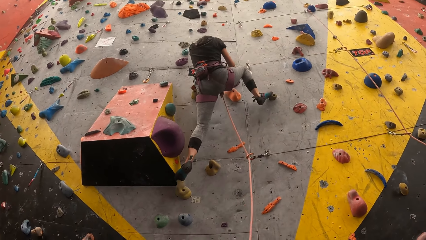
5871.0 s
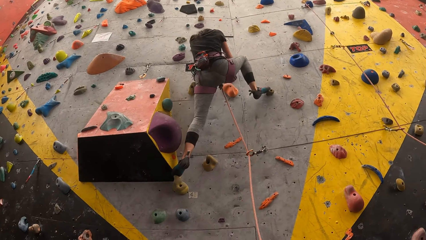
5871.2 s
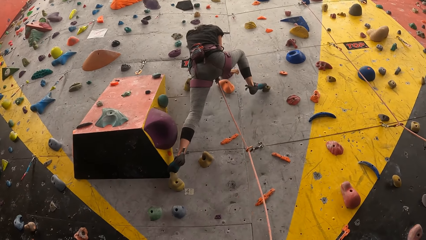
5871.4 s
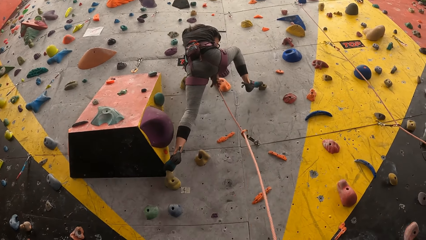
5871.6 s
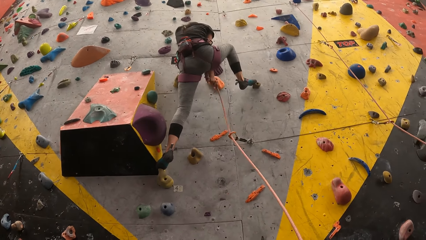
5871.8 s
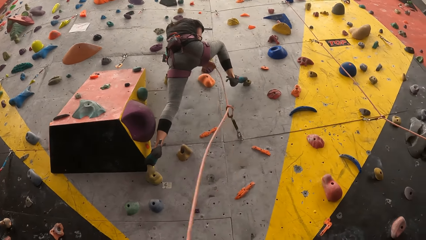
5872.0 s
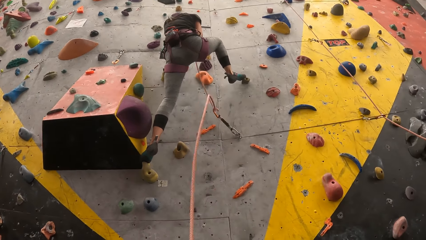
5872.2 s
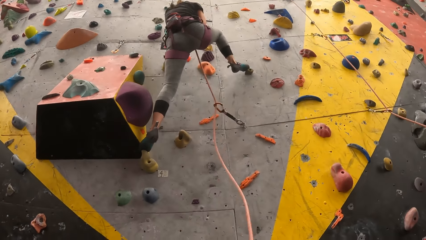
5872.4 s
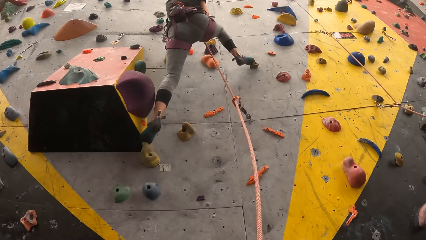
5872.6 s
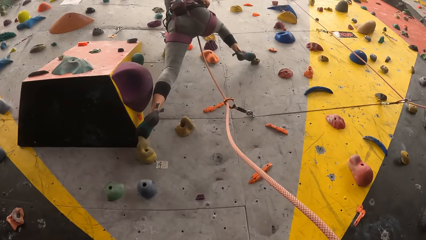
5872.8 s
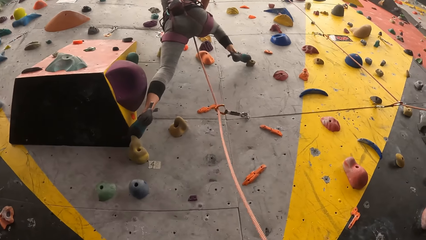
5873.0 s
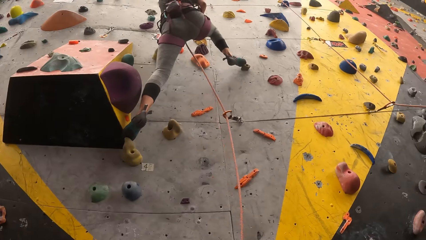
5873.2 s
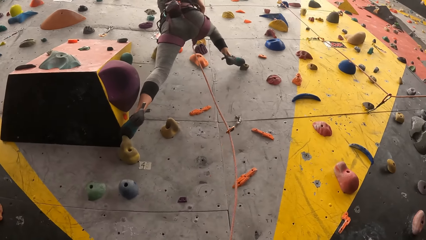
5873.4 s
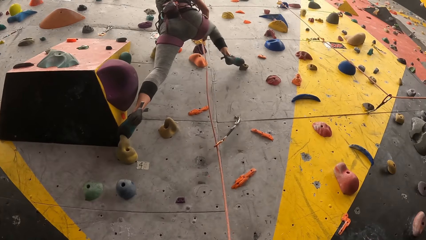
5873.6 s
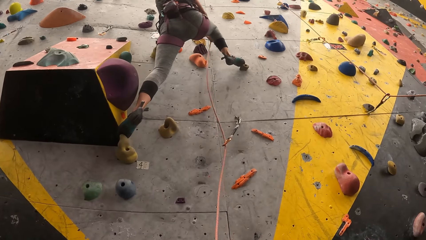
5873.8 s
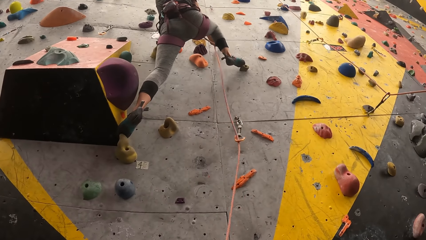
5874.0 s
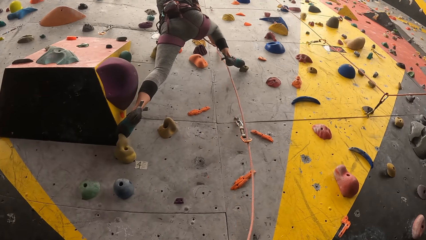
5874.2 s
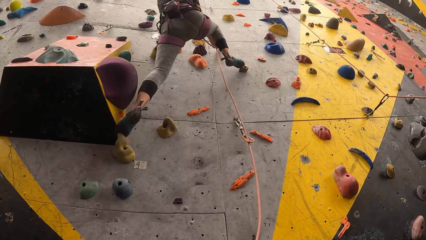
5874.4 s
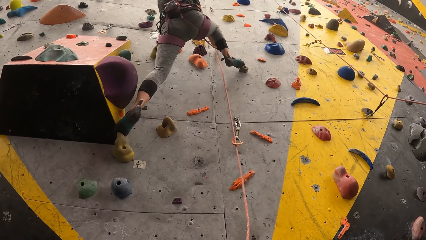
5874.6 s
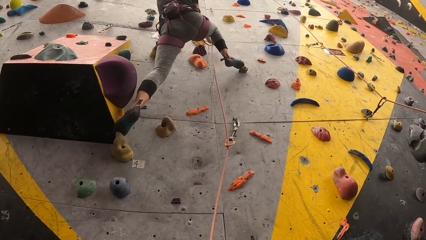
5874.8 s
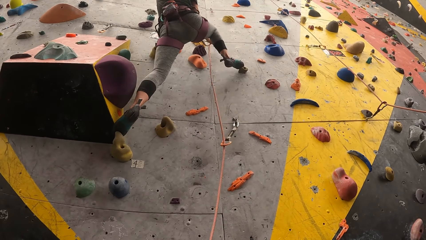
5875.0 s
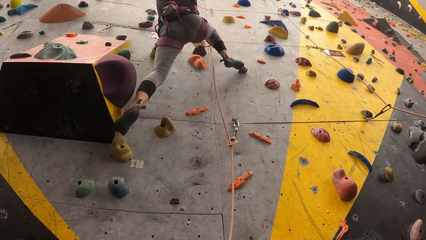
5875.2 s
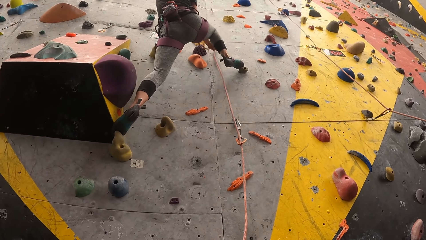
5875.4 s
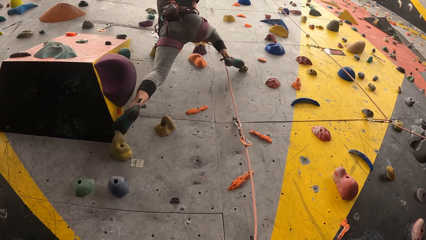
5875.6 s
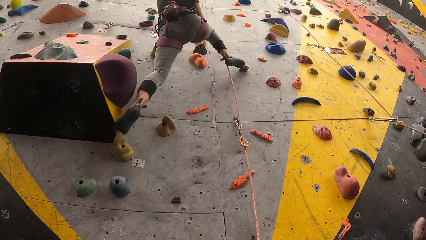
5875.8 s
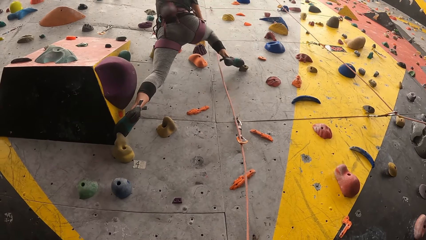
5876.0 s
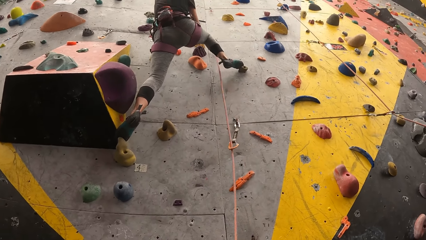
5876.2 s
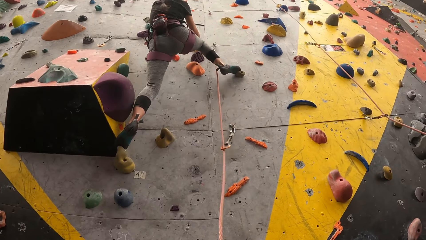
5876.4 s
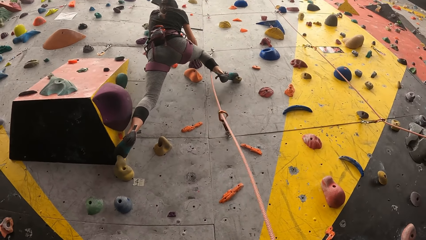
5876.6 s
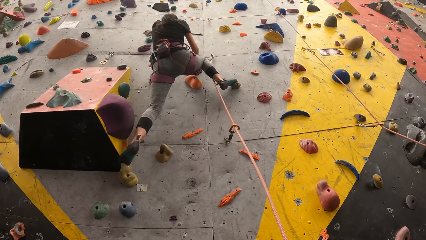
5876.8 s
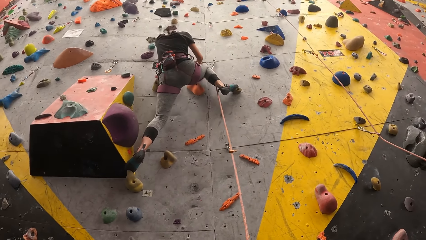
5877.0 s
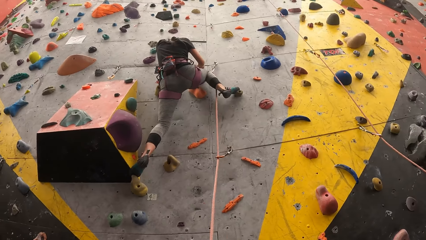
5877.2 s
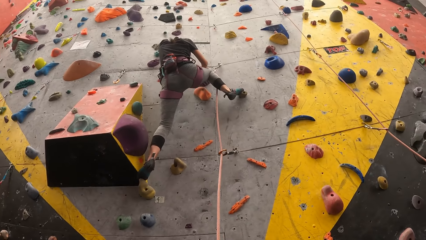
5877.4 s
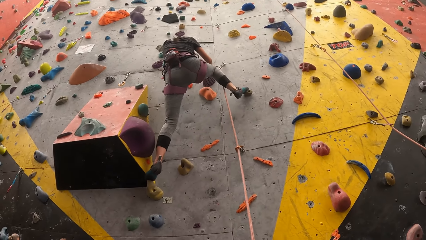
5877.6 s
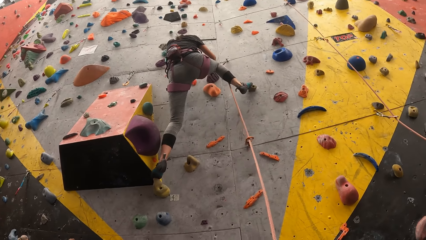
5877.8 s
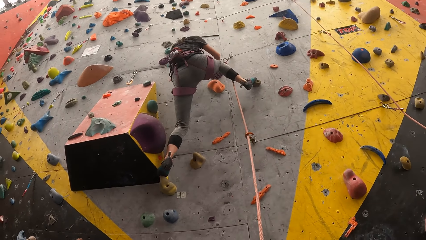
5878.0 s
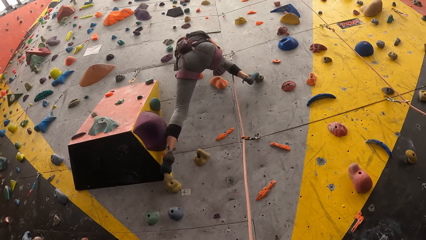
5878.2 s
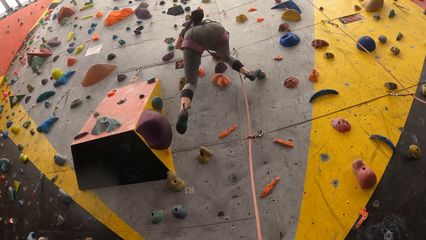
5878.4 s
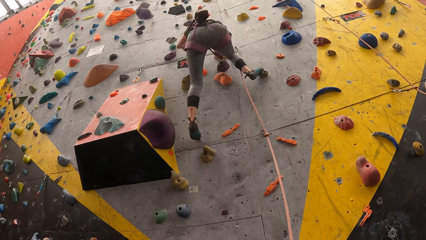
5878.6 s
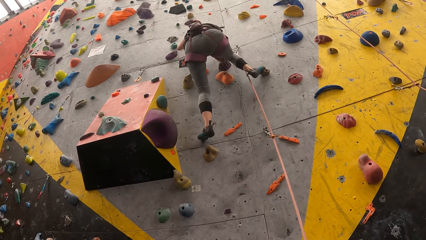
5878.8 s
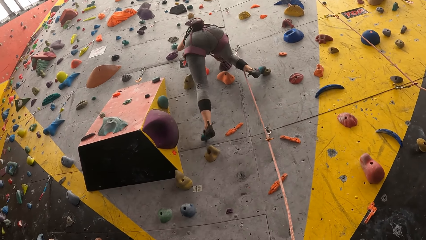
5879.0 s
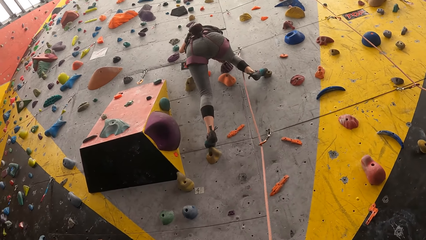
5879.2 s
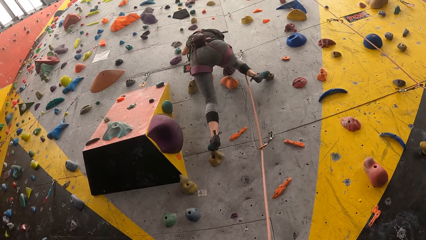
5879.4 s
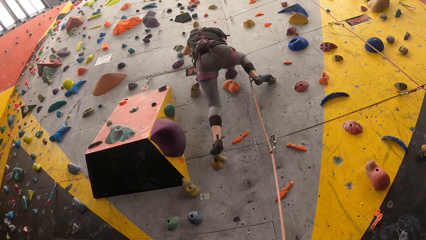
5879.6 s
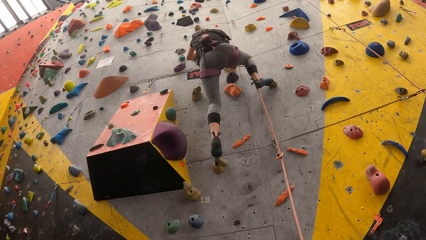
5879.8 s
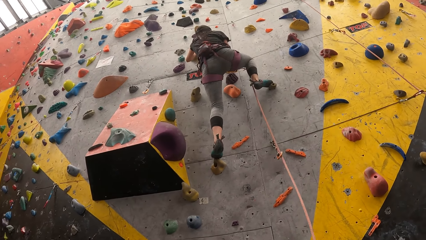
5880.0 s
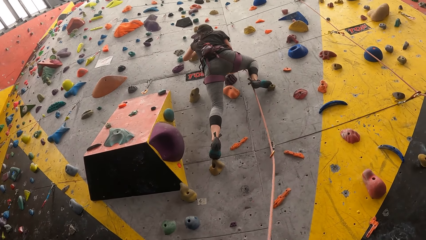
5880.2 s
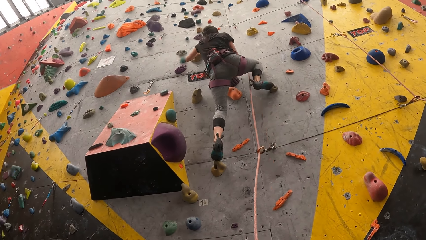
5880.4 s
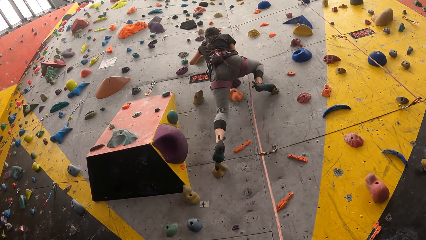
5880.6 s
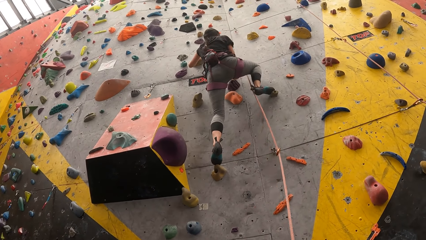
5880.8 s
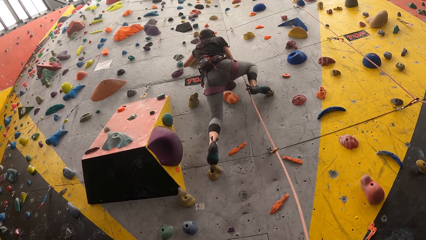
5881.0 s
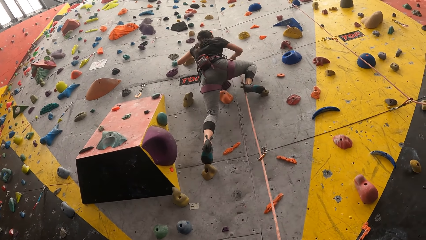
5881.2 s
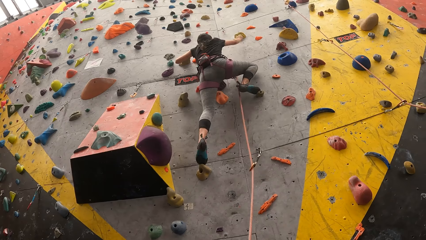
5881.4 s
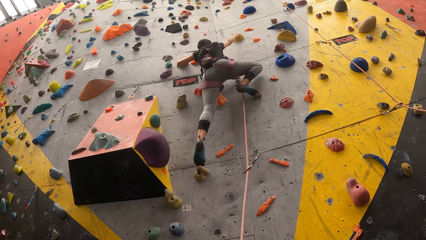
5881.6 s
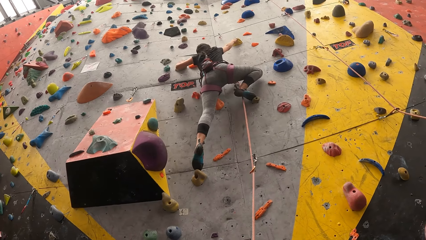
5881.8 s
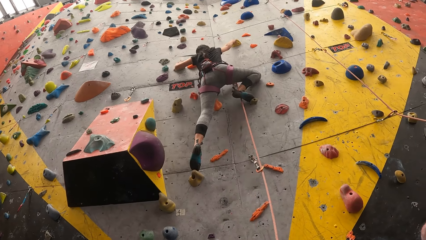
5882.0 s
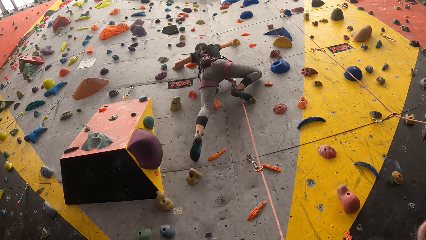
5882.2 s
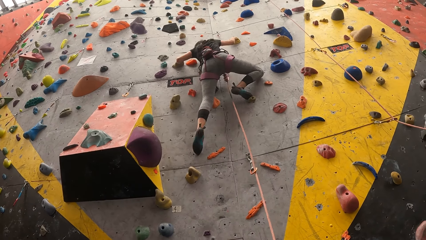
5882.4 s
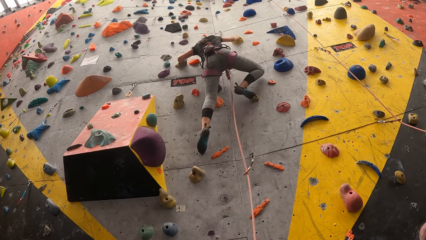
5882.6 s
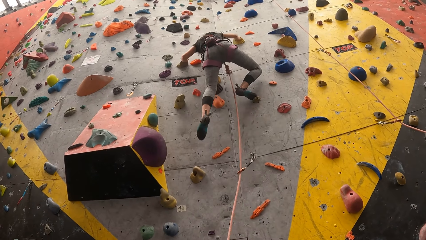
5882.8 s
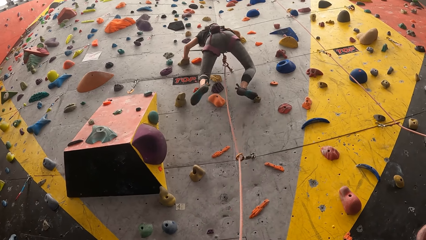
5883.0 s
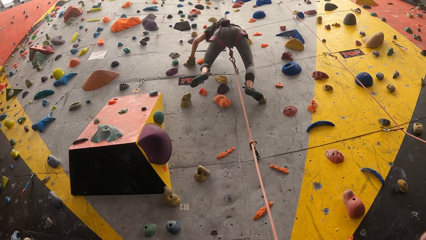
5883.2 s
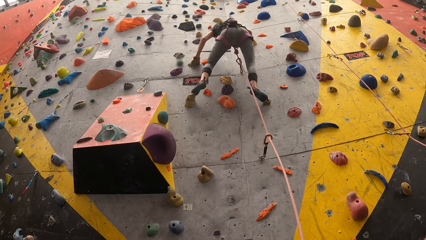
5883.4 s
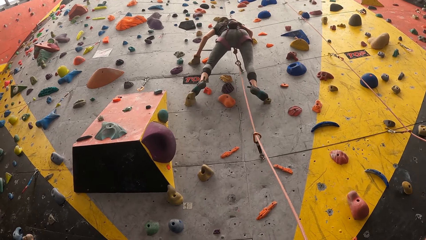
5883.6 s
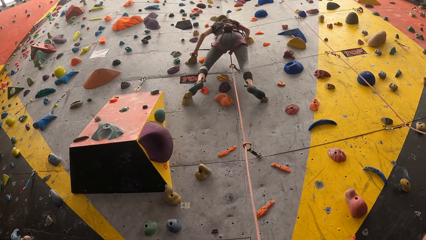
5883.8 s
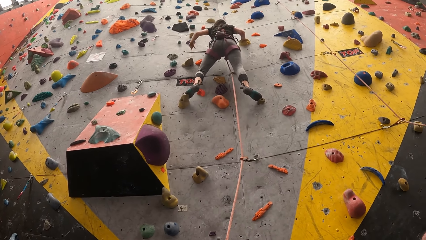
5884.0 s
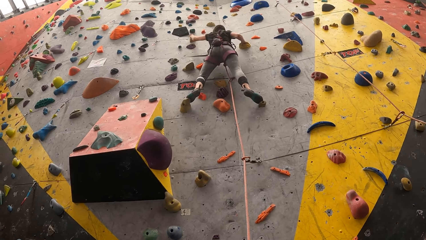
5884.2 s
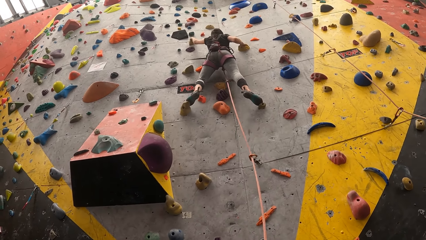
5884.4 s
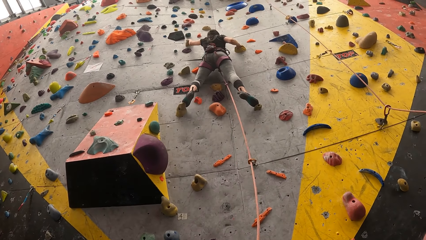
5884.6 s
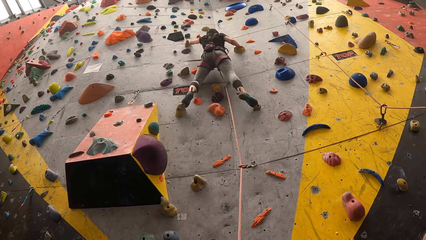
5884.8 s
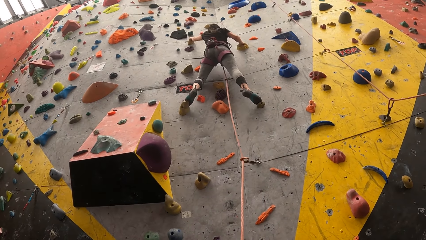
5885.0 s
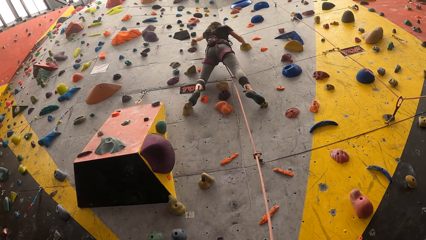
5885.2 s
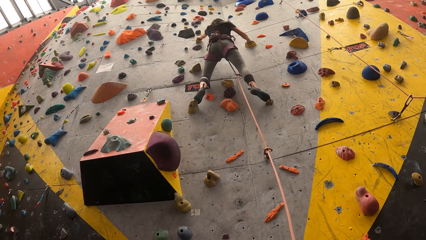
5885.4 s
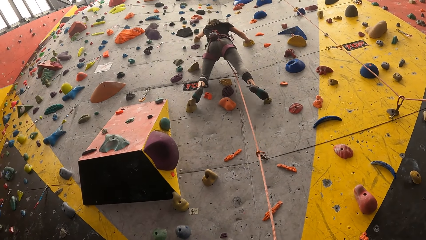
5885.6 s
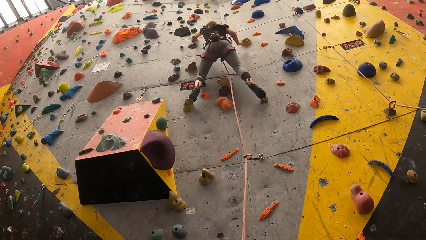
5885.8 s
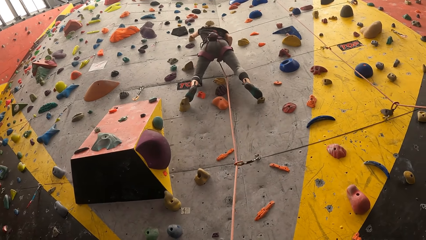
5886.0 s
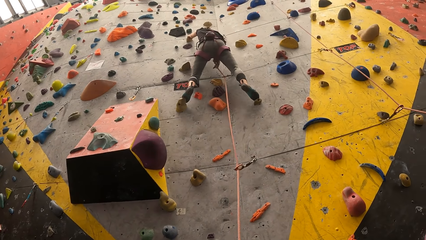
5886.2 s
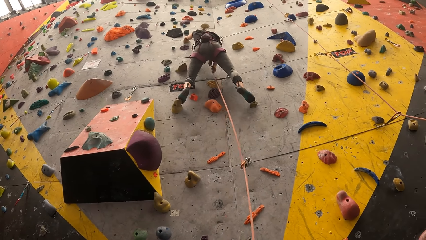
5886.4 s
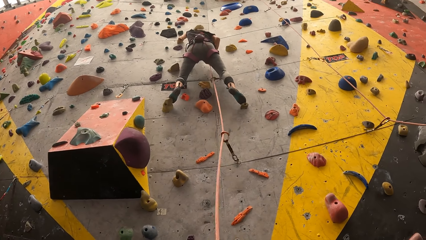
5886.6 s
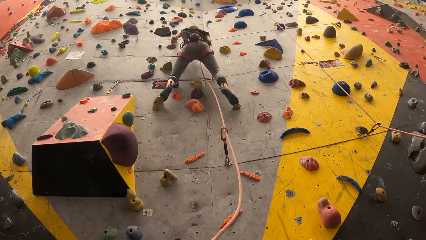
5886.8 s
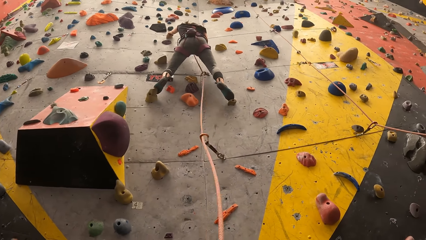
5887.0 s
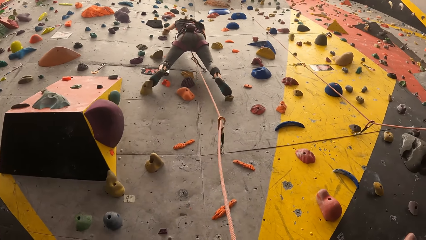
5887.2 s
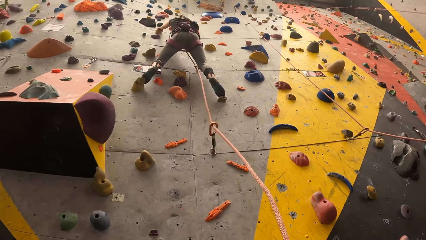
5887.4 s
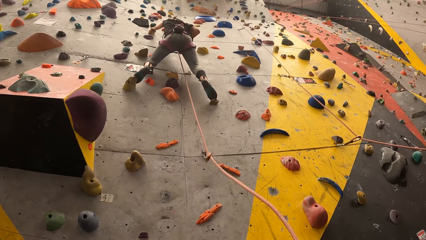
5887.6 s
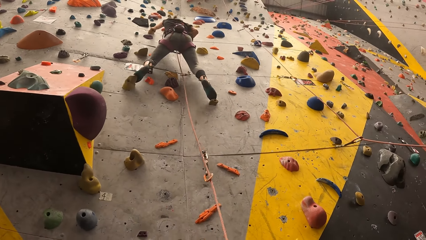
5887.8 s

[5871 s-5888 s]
A woman puts the rope on the anchor. The woman climbs bouldering.
